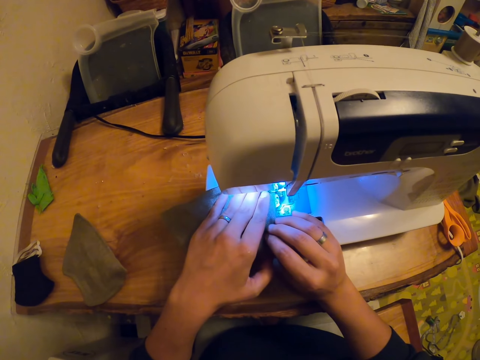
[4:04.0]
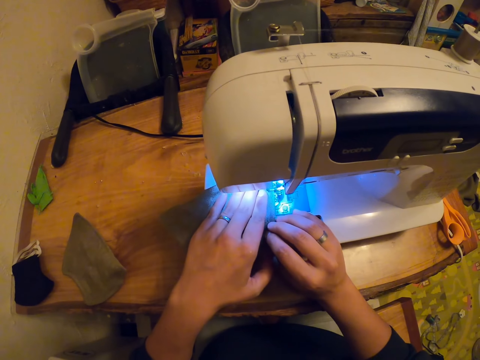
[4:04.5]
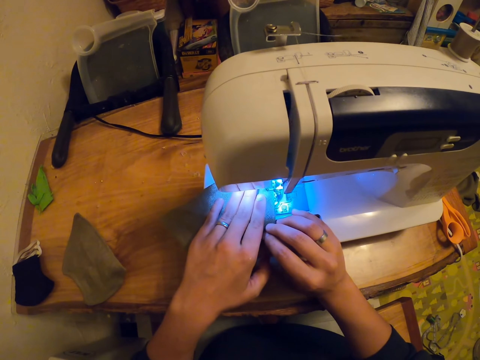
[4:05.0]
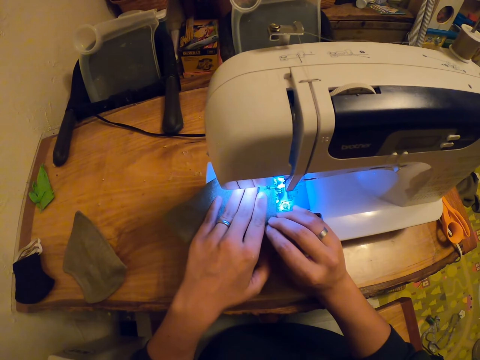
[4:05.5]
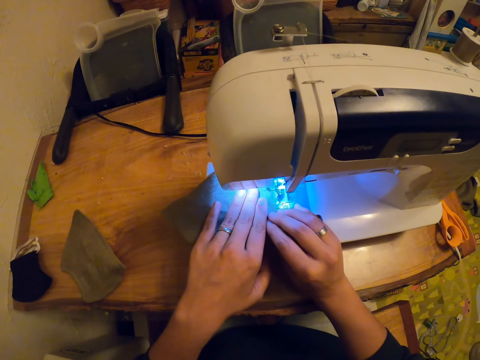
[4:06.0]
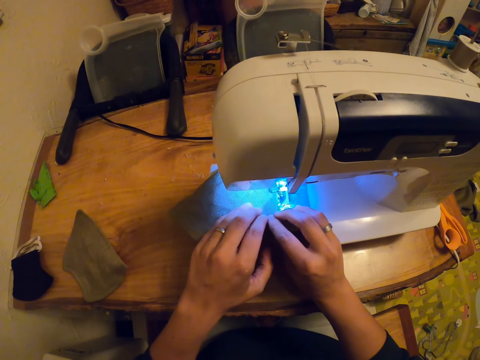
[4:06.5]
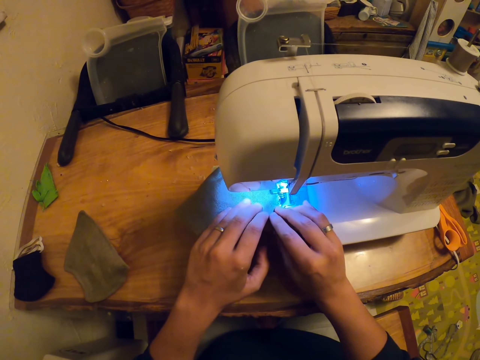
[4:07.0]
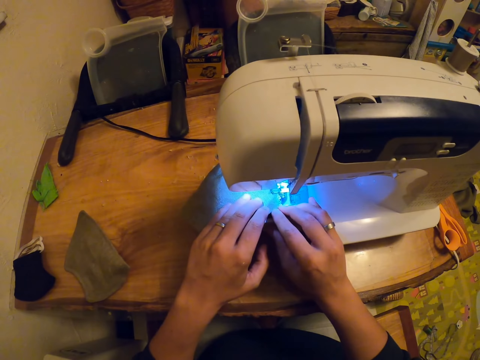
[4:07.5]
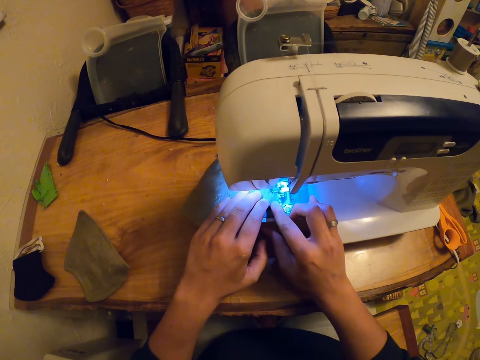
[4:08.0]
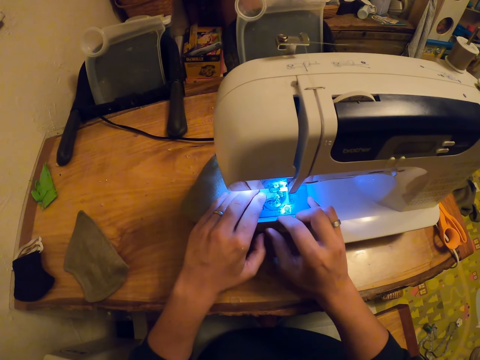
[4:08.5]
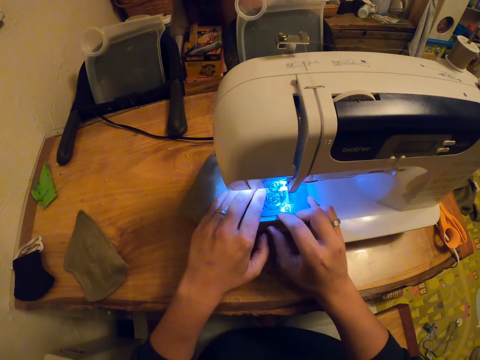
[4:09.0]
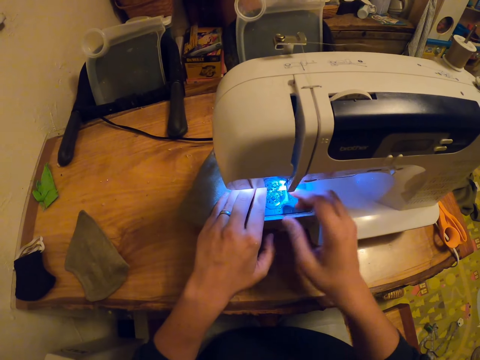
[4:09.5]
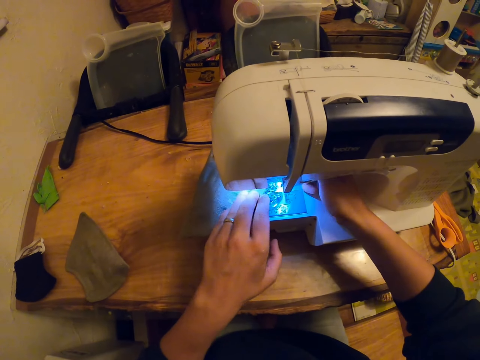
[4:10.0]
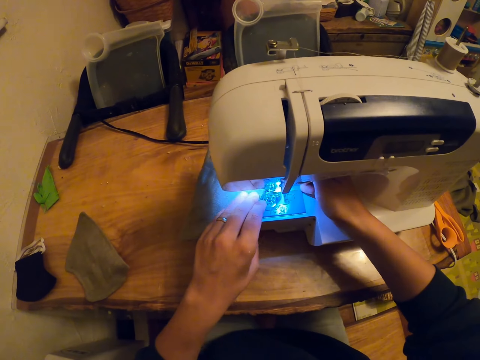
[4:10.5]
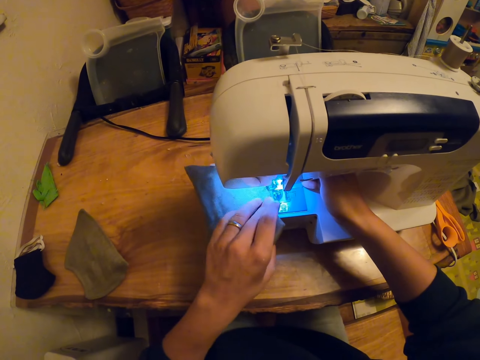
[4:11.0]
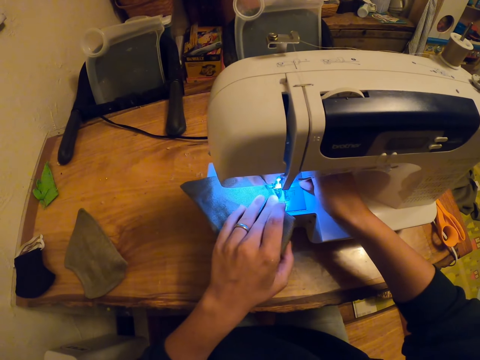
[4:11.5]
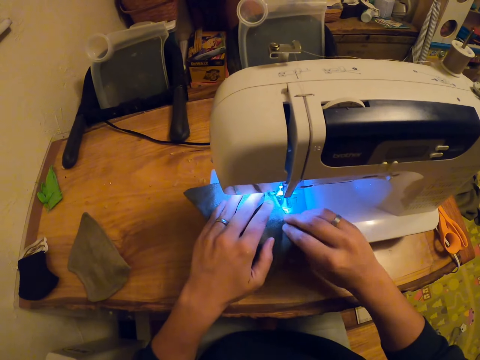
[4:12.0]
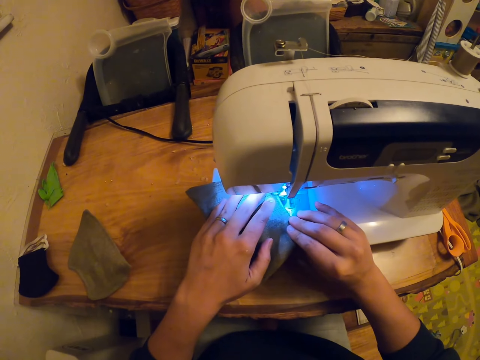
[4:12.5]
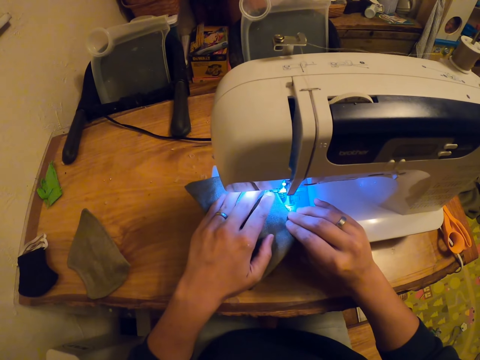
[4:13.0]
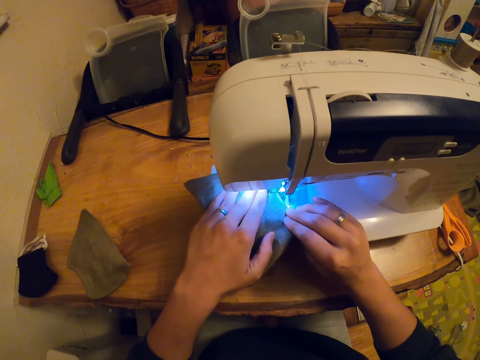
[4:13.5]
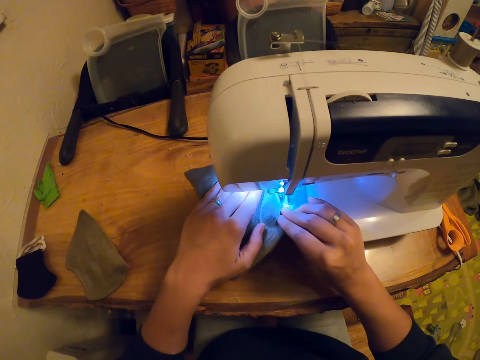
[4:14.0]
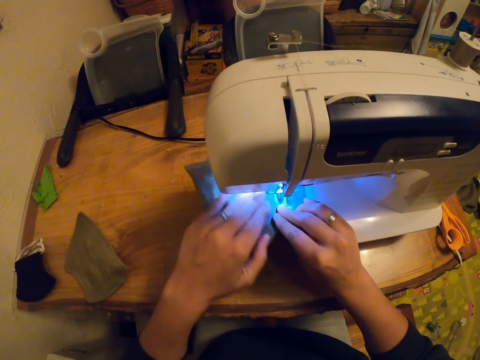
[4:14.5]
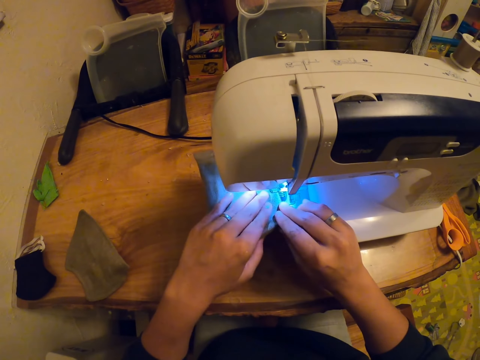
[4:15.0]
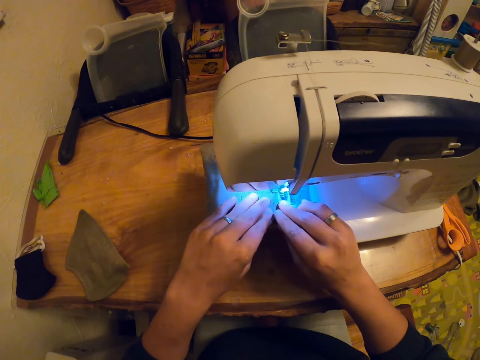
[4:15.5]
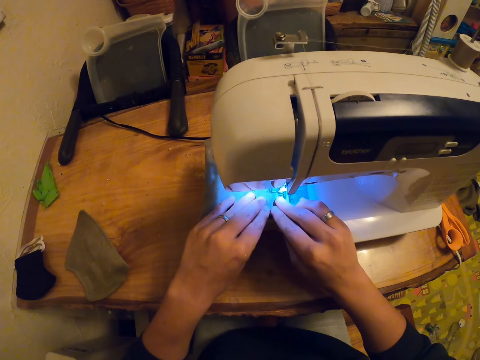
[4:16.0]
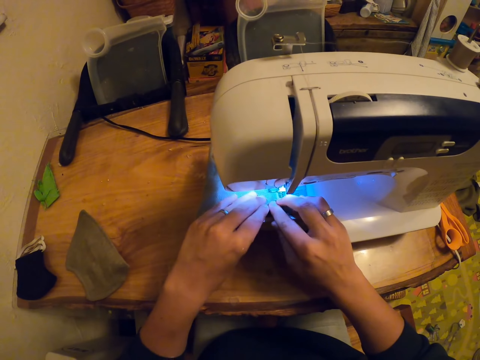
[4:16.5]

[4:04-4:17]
The camera wearer operates a sewing machine. They rotate a fabric. They hold the fabric with both hands. They sew the fabric.

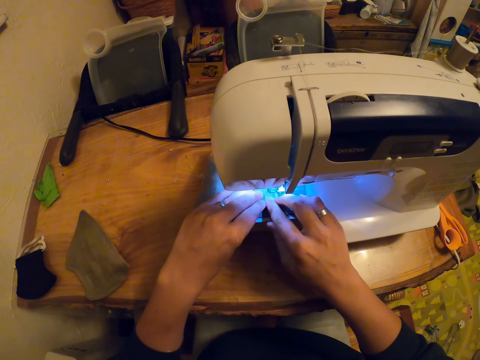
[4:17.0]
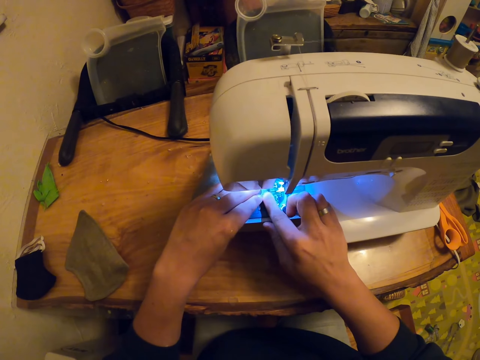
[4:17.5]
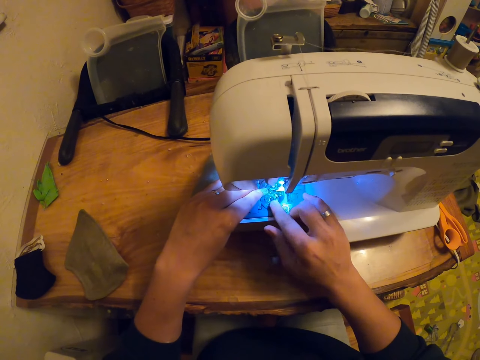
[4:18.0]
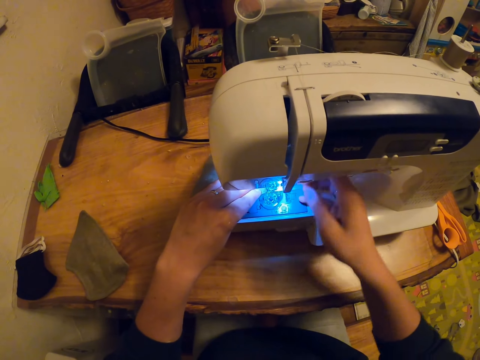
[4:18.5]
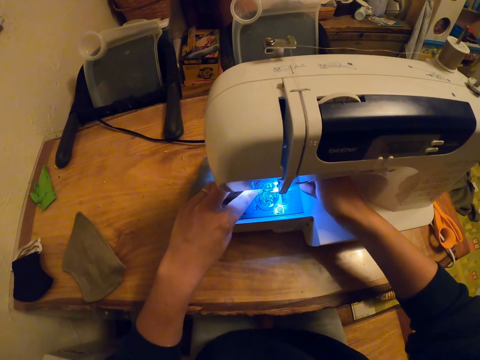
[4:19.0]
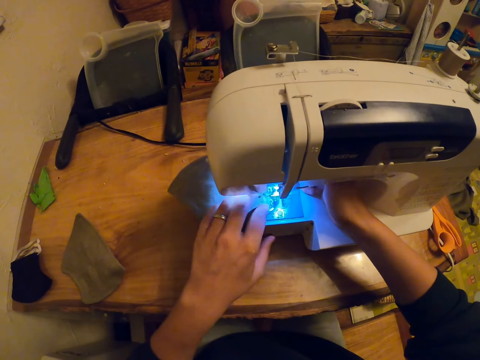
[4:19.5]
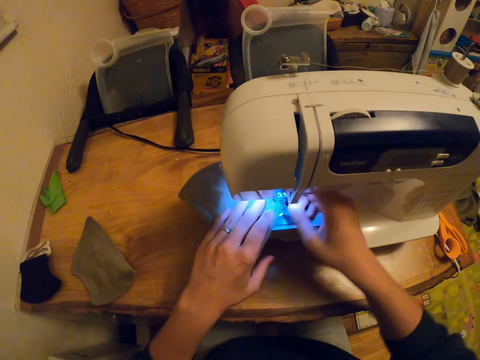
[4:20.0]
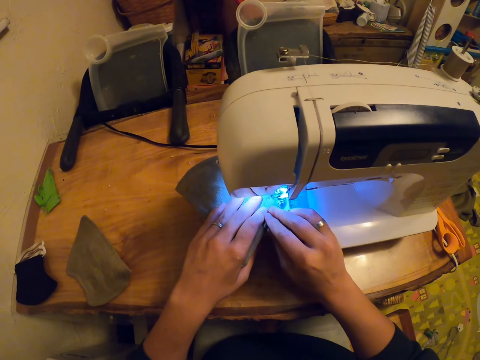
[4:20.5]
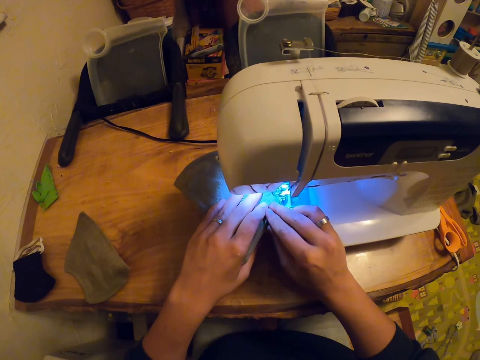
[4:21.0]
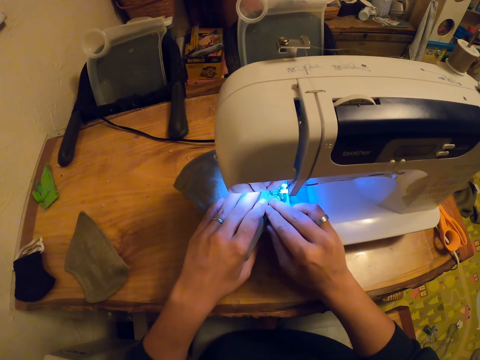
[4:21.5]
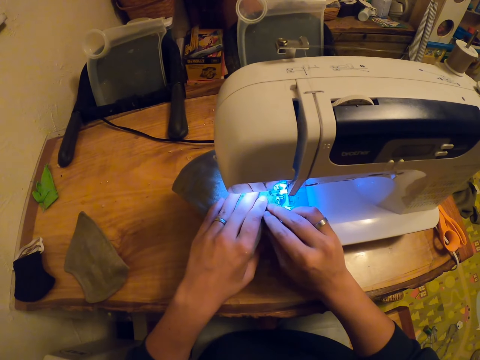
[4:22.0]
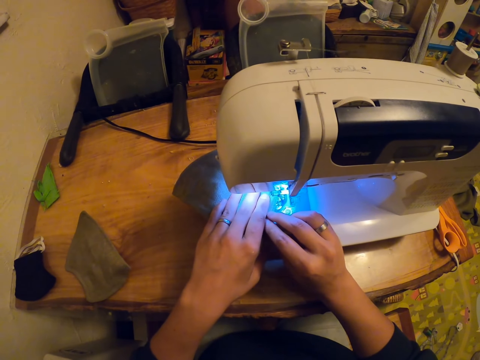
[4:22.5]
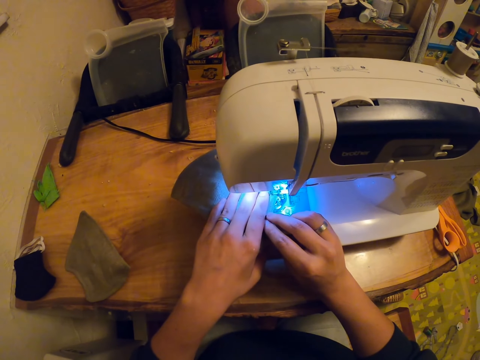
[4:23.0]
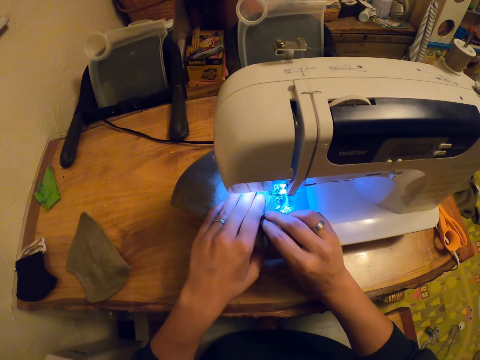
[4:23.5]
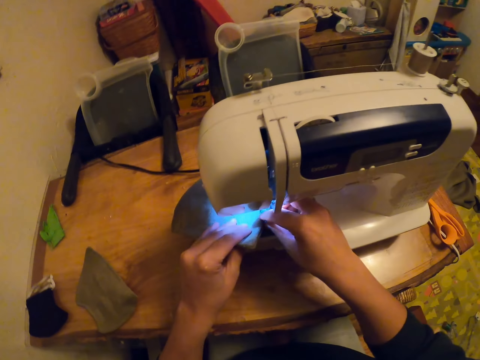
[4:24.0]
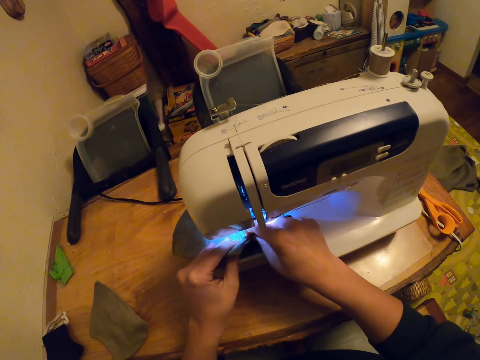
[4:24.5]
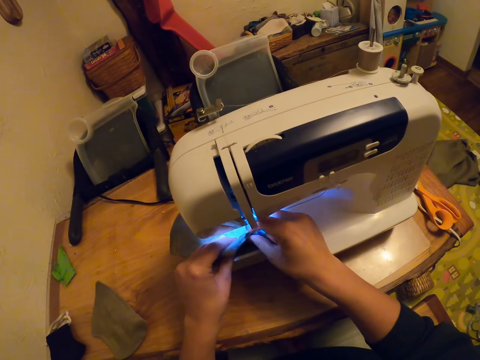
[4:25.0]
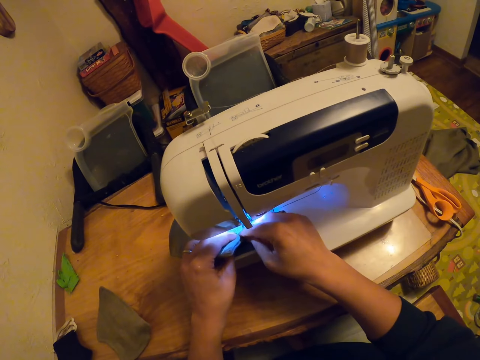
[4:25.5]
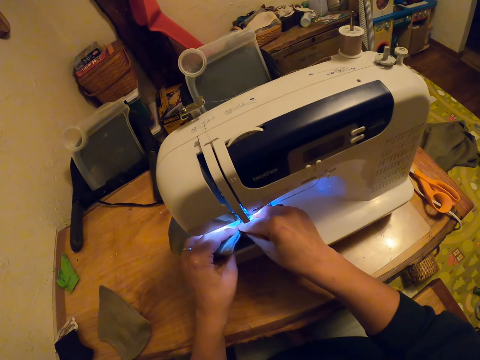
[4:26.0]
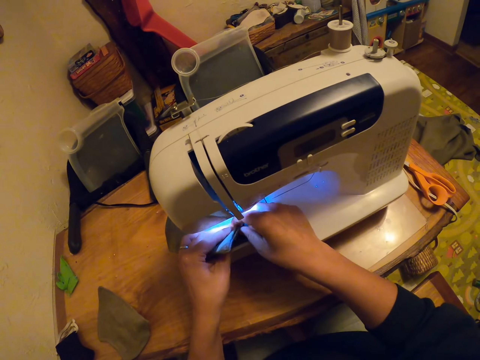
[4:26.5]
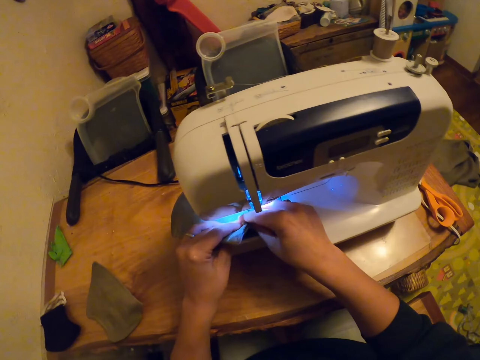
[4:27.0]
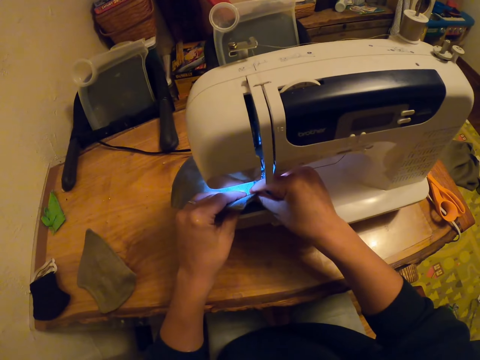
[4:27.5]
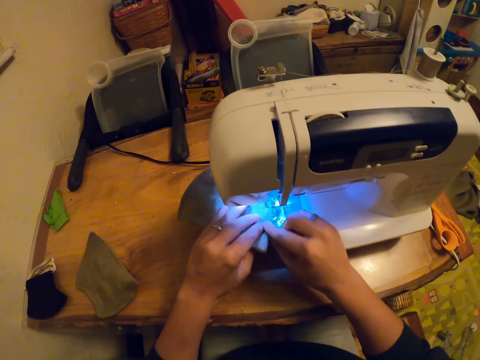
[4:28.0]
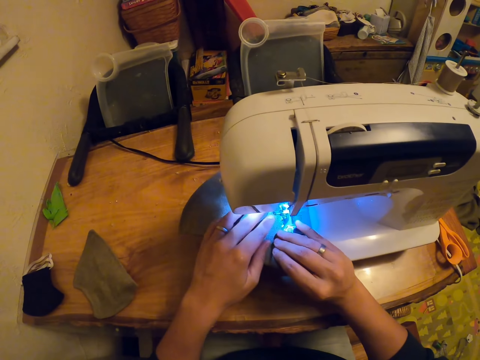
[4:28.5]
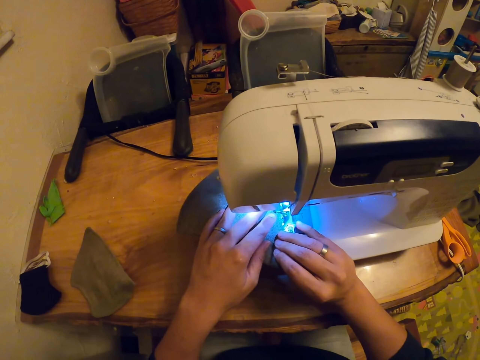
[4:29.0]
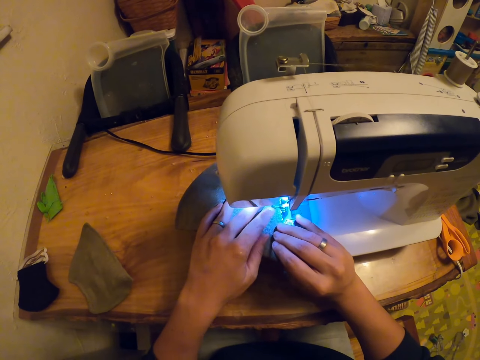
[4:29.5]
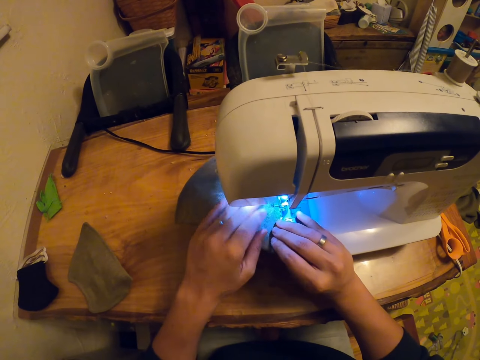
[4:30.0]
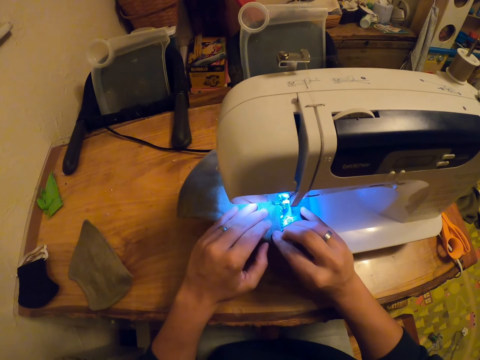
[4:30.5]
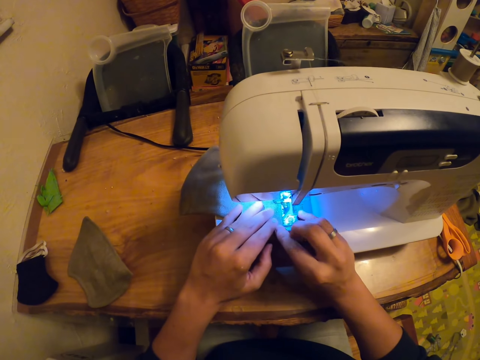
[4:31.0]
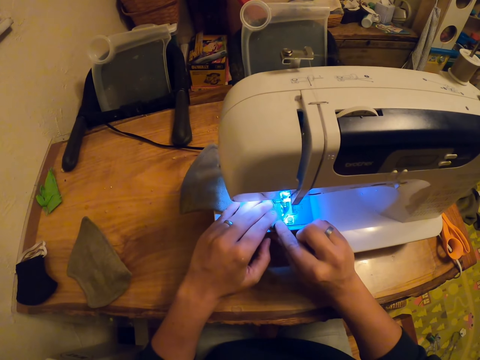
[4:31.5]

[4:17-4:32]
The camera wearer operates a sewing machine. They rotate a fabric. They hold the fabric with both hands. They sew the fabric. They align the fabric. They sew the fabric.
